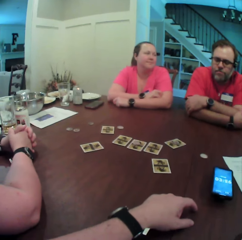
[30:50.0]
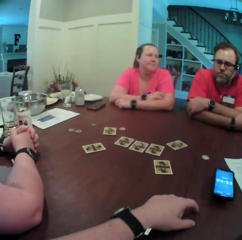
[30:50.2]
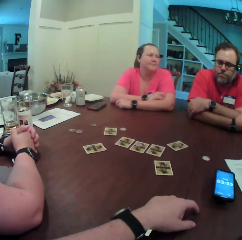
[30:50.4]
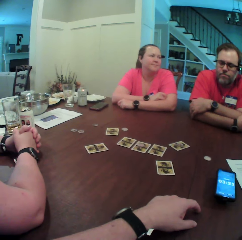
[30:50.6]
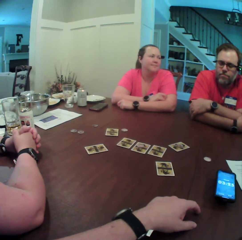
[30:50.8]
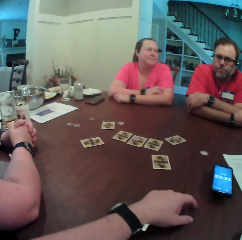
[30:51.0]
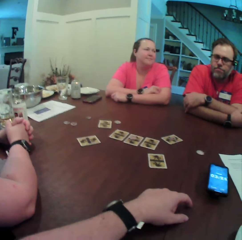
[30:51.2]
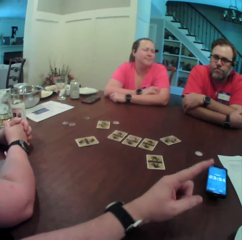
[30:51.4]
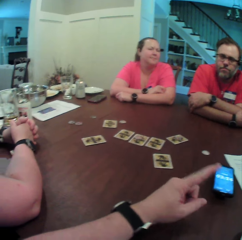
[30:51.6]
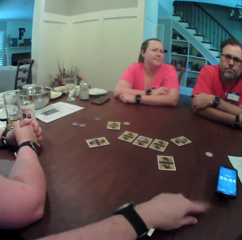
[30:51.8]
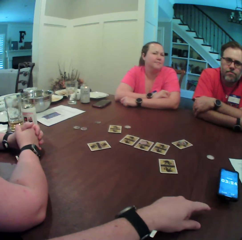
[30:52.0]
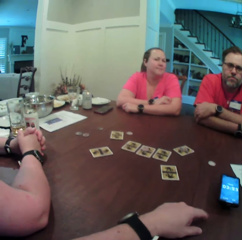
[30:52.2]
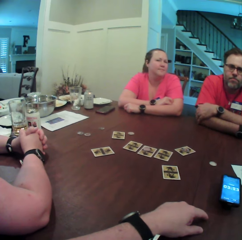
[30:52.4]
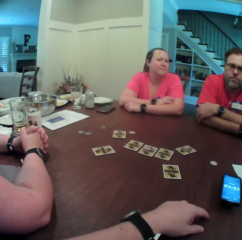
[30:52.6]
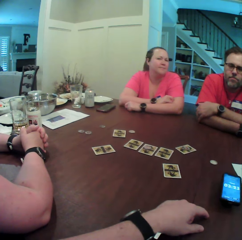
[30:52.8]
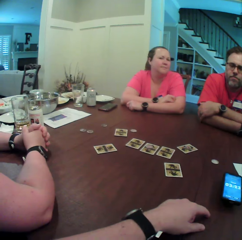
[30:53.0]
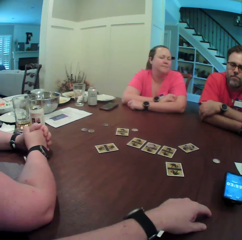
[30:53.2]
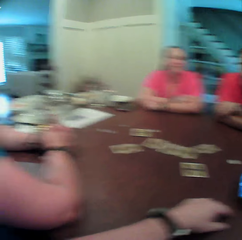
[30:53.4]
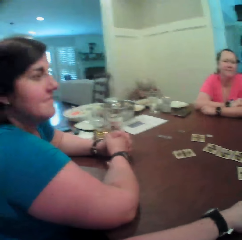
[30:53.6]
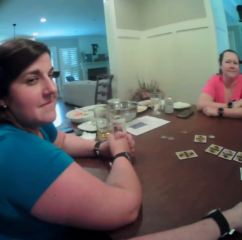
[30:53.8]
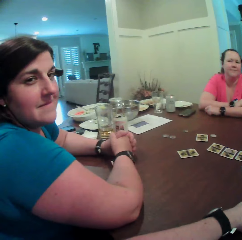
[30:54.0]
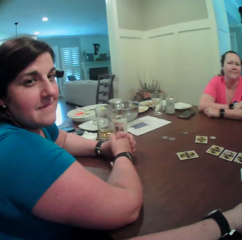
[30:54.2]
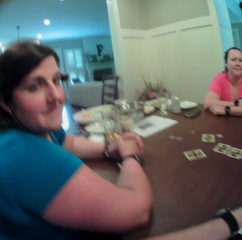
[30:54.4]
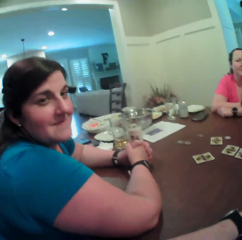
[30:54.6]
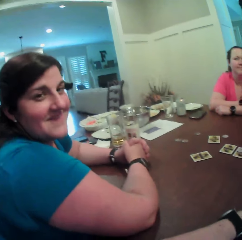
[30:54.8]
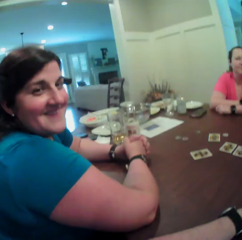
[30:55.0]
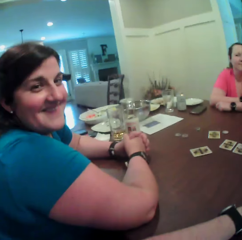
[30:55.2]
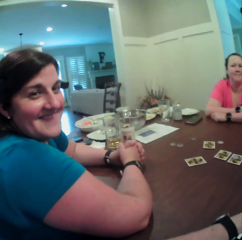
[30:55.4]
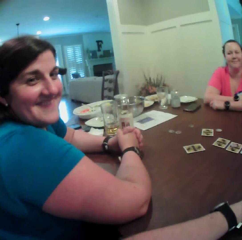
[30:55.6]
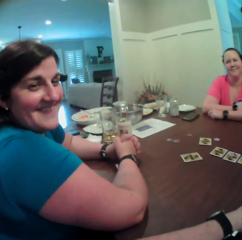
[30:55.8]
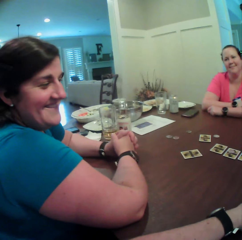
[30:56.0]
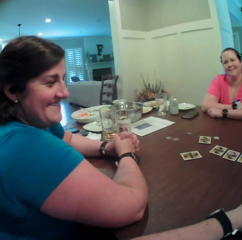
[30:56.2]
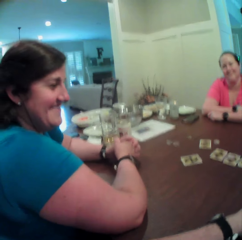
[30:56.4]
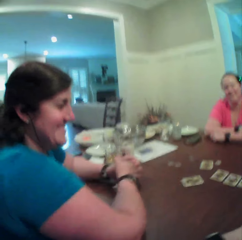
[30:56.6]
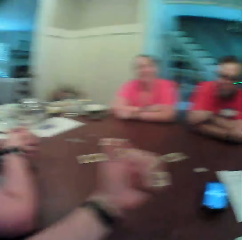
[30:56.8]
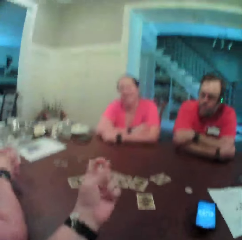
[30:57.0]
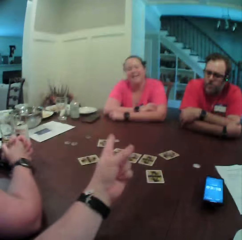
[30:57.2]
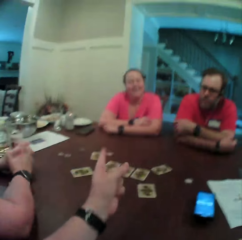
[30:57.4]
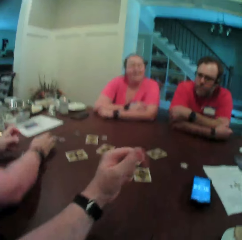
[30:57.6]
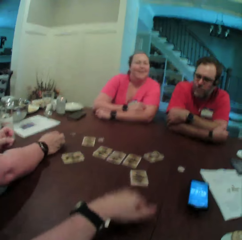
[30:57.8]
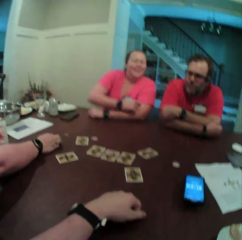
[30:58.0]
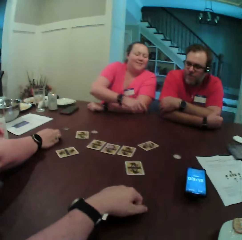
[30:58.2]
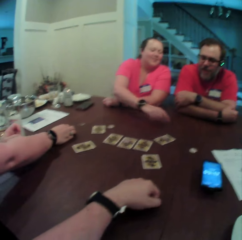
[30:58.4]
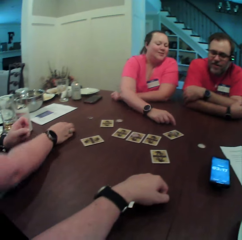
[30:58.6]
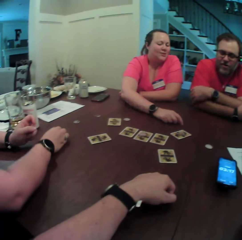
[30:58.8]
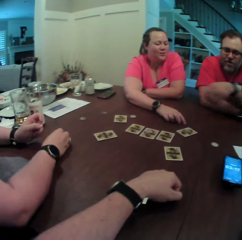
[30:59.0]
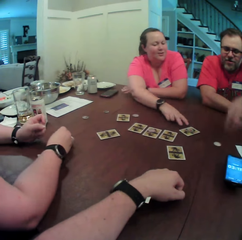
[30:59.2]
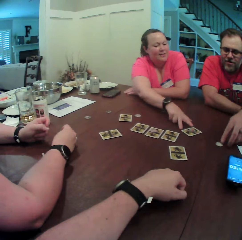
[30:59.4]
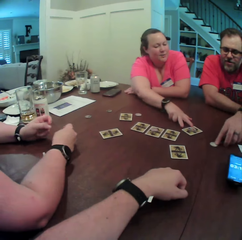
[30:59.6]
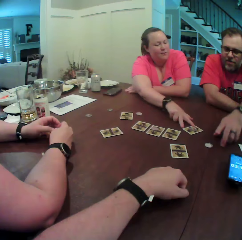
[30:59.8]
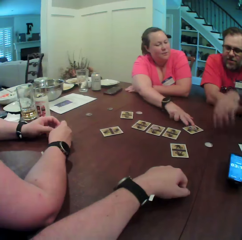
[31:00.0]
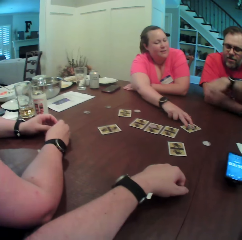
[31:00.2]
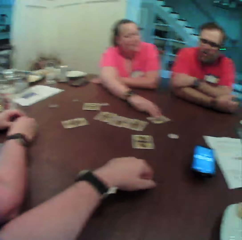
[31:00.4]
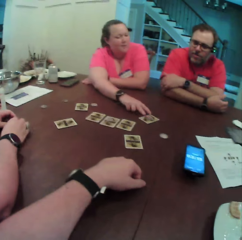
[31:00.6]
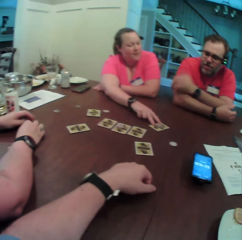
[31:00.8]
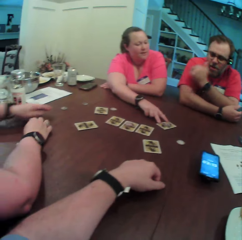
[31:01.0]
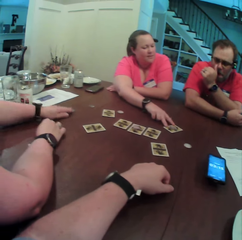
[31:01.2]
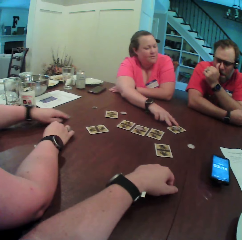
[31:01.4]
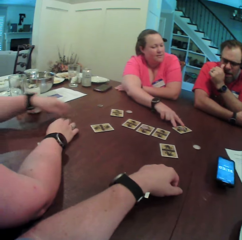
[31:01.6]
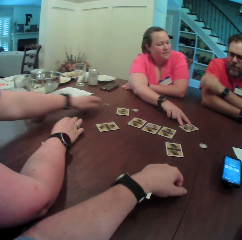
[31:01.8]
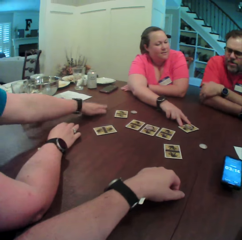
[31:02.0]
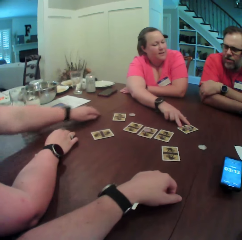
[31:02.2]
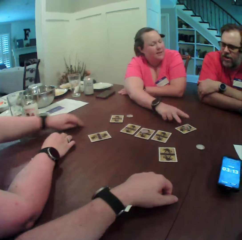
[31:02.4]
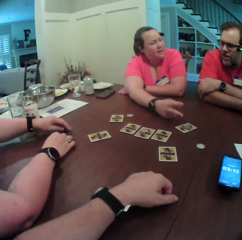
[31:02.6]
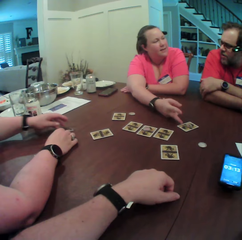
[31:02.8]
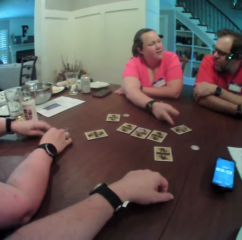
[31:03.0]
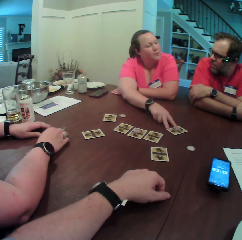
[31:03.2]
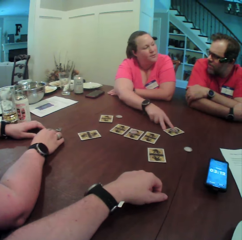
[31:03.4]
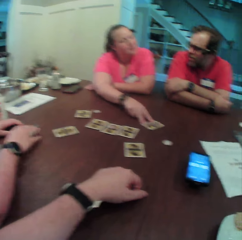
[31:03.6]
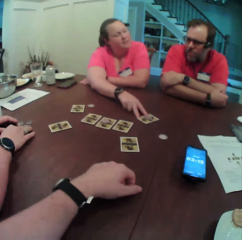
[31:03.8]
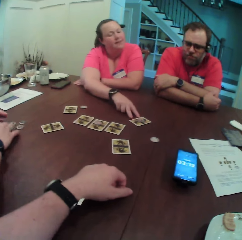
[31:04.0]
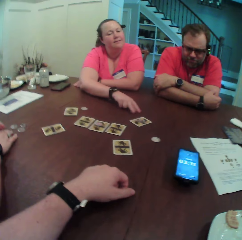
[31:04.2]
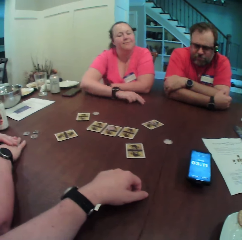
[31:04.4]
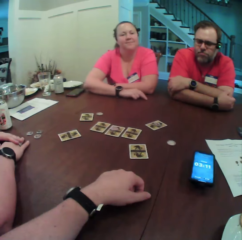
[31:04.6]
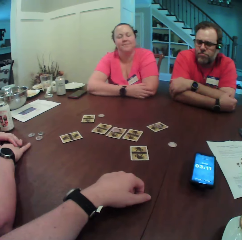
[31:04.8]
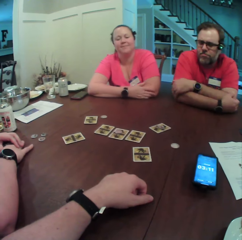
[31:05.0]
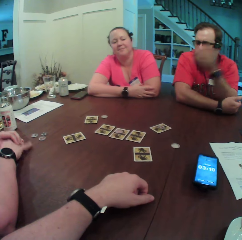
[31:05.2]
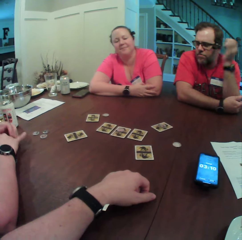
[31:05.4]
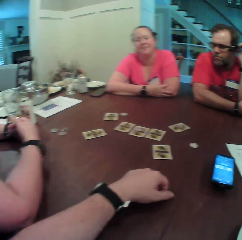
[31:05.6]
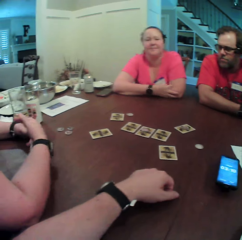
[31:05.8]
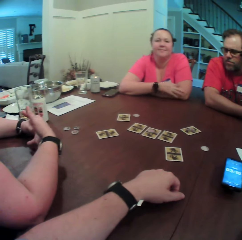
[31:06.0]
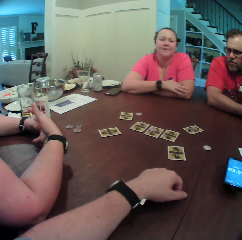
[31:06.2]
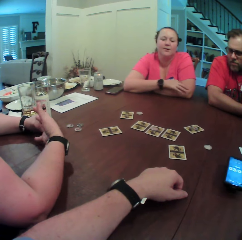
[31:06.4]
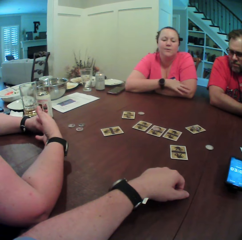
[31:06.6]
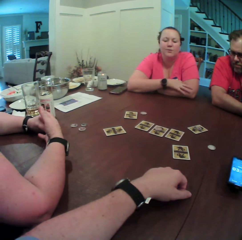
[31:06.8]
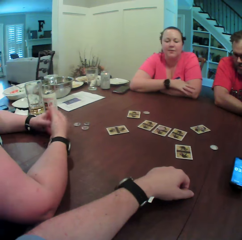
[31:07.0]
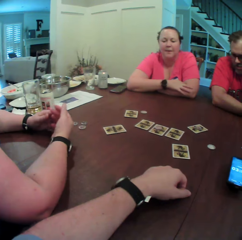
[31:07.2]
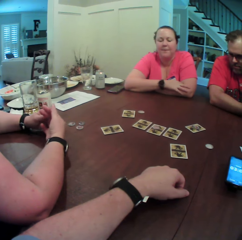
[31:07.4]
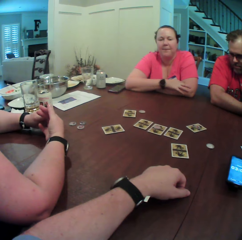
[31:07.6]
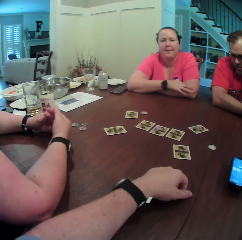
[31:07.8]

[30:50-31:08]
The camera wearer points at something. They look at a woman. A woman picks a coin on the table with her right hand. The camera wearer points at another woman. A man touches a coin on the table with his left hand. The other woman touches a card. The woman drags the coin on the table with her right hand. The first woman touches a card. The other woman touches the card. The man raises his hand.

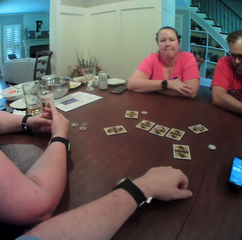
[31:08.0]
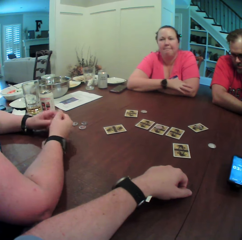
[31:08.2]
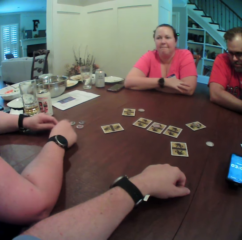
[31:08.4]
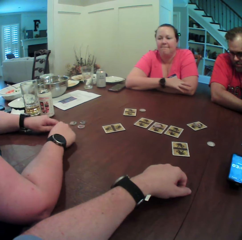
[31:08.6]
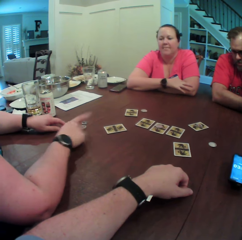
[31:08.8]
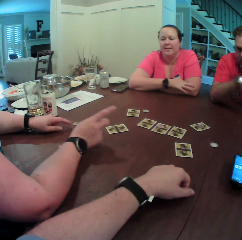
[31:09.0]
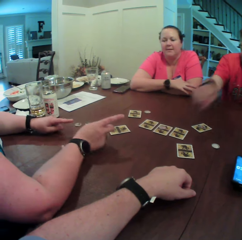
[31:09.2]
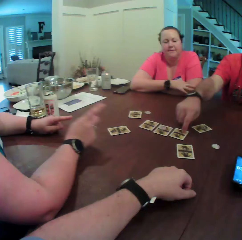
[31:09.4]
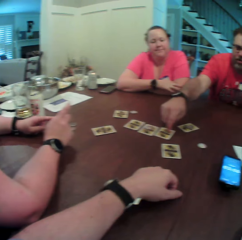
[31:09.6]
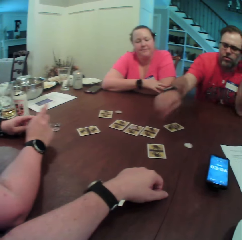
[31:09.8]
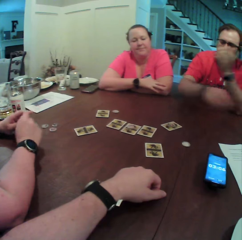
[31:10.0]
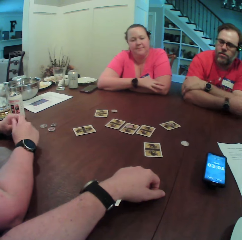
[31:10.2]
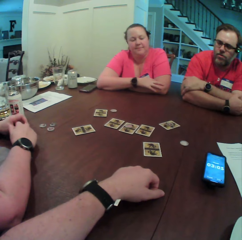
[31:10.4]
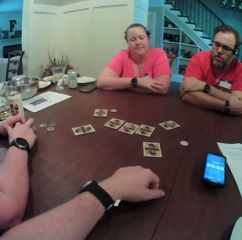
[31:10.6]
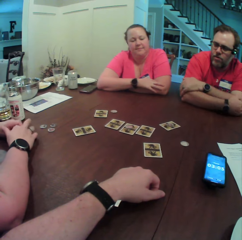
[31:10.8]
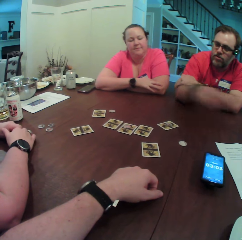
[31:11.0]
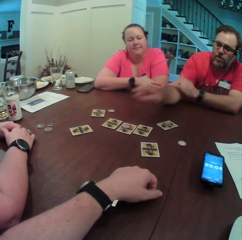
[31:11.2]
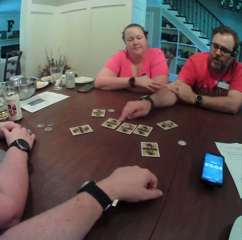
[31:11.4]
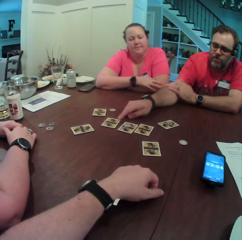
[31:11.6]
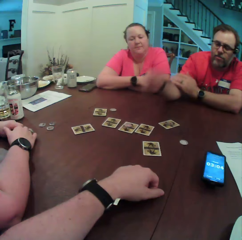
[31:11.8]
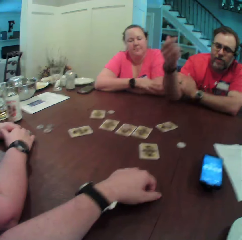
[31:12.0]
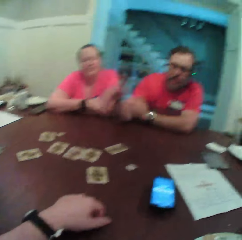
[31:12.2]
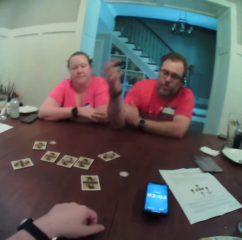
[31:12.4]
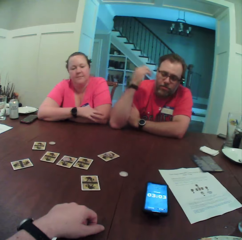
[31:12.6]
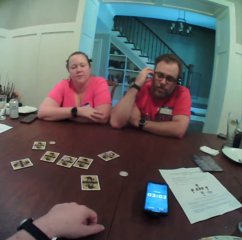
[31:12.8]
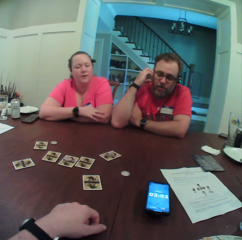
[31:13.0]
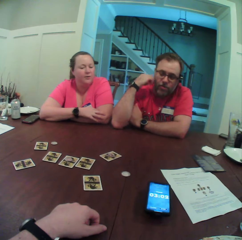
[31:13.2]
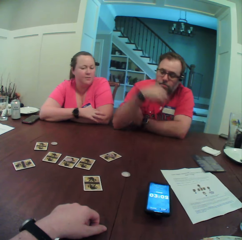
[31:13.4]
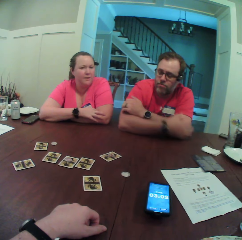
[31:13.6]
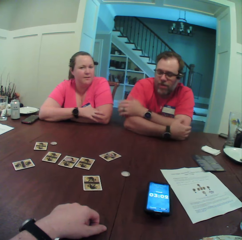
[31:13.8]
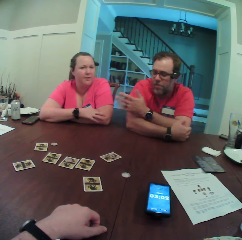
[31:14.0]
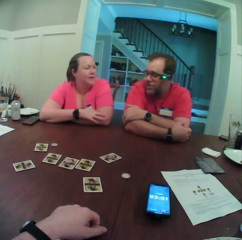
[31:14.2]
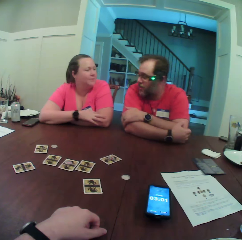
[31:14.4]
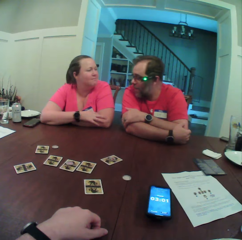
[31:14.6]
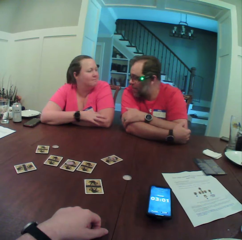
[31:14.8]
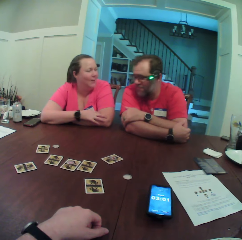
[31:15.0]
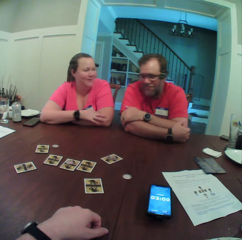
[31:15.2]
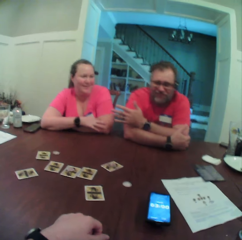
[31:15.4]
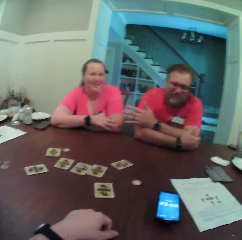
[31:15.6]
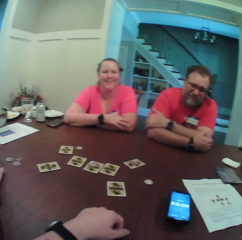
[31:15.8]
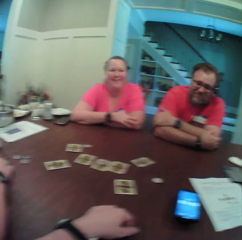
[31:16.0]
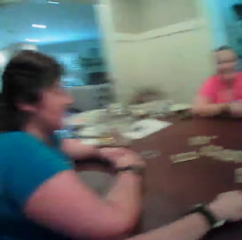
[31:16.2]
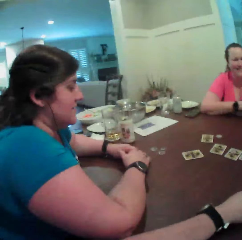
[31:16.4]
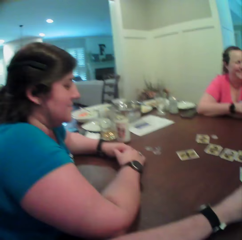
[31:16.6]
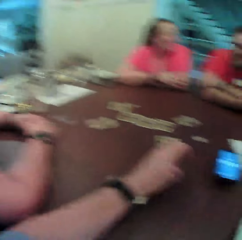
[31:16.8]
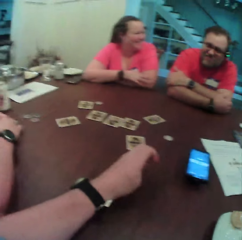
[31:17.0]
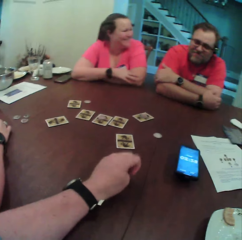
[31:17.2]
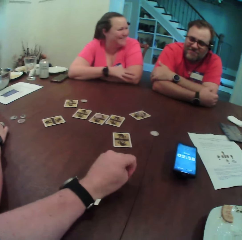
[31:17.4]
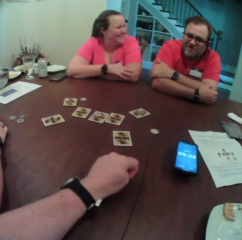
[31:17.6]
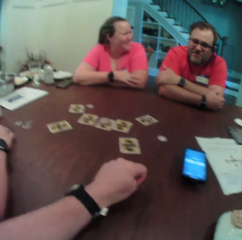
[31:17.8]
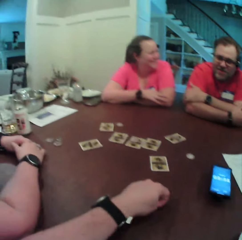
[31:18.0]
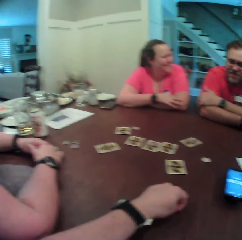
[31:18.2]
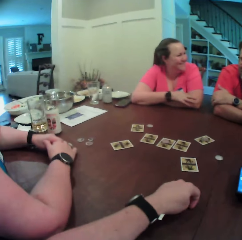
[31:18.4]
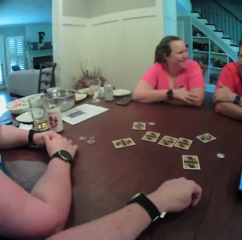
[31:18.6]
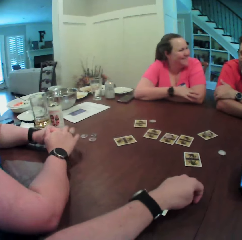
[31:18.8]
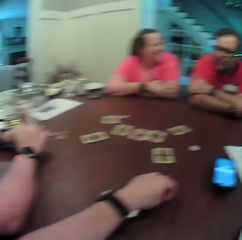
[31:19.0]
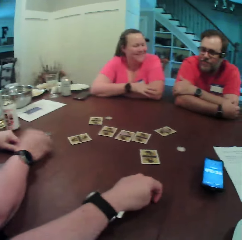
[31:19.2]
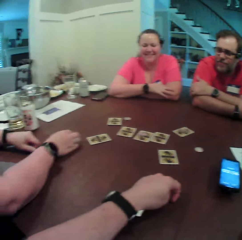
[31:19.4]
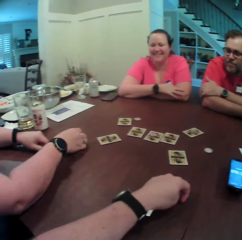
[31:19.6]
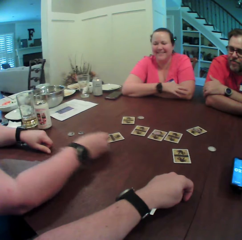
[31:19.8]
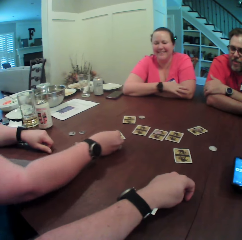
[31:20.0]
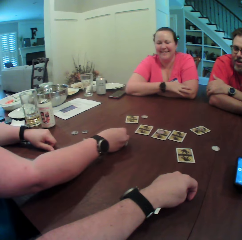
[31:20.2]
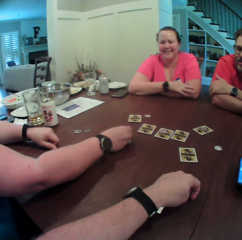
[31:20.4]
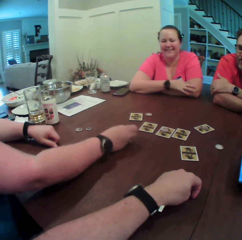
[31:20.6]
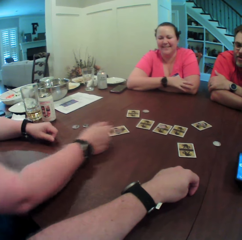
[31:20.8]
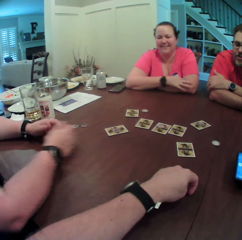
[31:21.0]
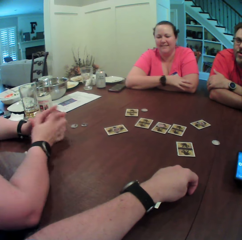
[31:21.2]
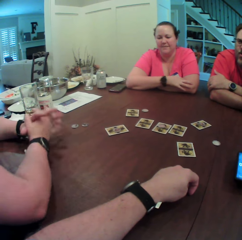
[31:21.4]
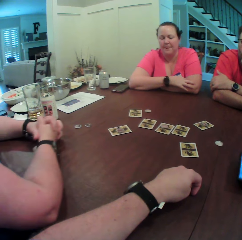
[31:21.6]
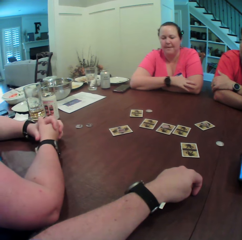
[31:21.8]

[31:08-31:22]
A man touches the card on the table with his left hand. A woman points at the man. He folds his arms. He touches the card on the table with his left hand again. He folds his arms. Another woman converses with the man. The camera wearer looks around. The first woman picks a coin on the table with her right hand. She drops the coin on the table with her right hand.
